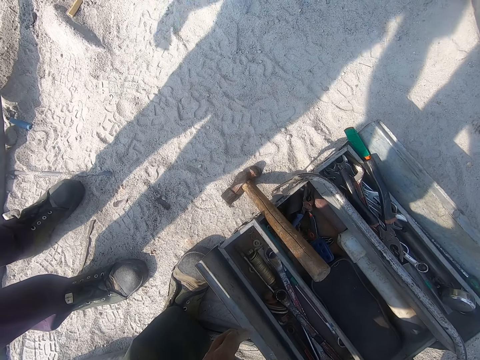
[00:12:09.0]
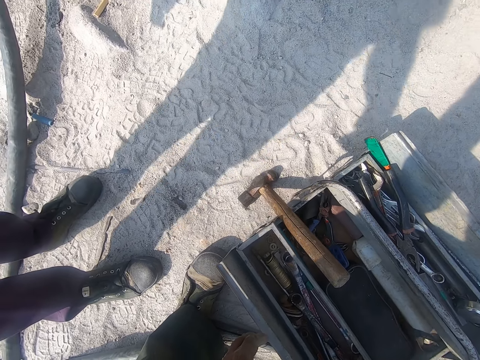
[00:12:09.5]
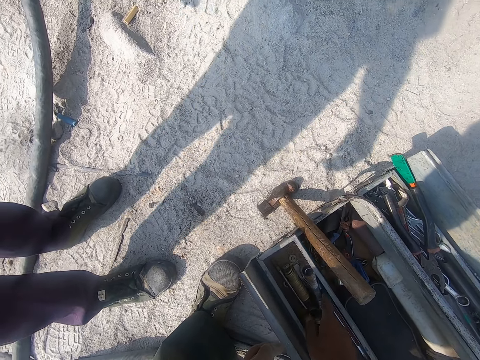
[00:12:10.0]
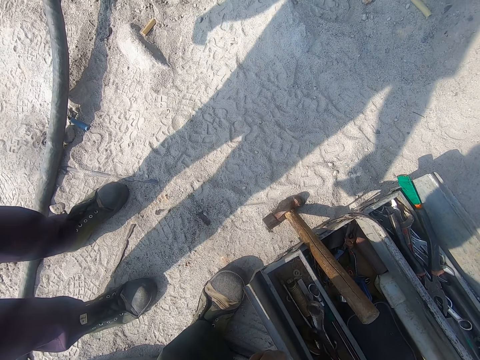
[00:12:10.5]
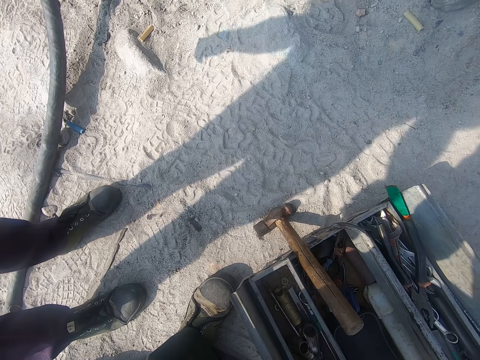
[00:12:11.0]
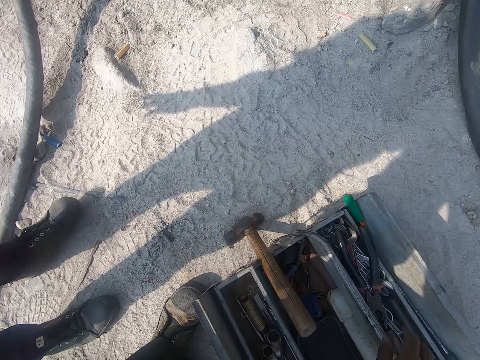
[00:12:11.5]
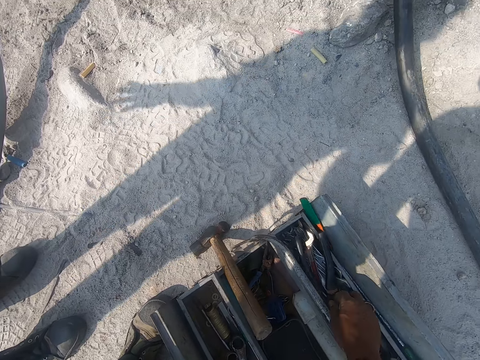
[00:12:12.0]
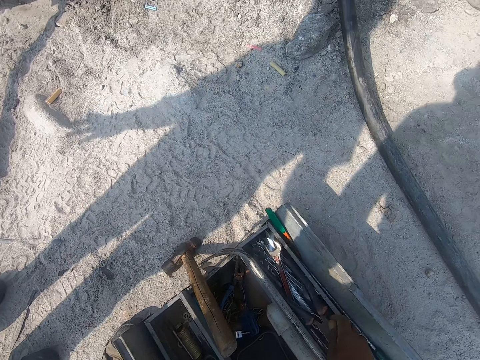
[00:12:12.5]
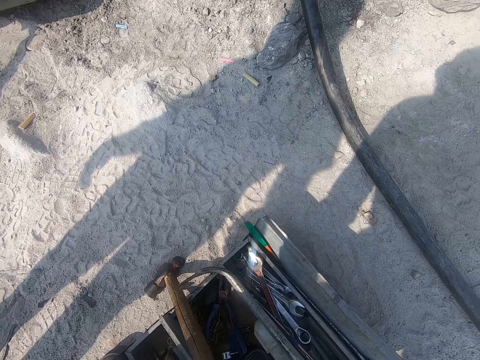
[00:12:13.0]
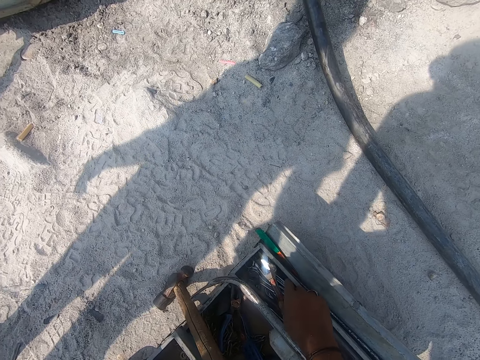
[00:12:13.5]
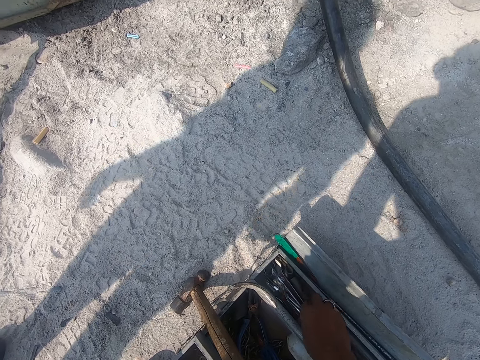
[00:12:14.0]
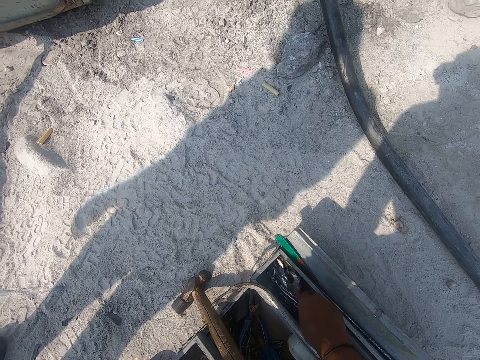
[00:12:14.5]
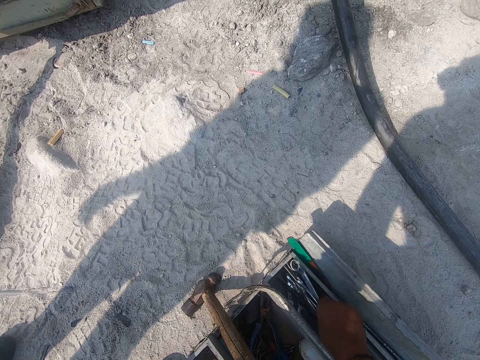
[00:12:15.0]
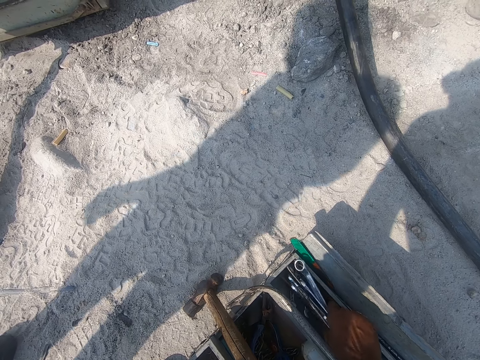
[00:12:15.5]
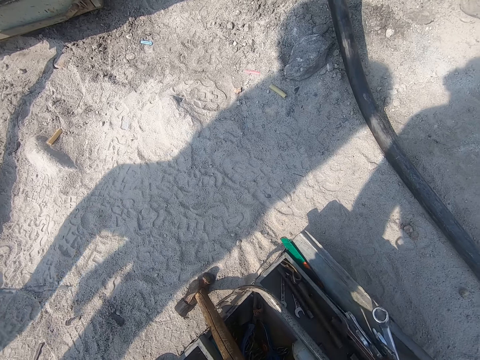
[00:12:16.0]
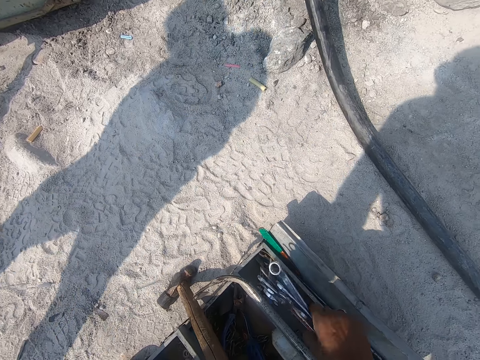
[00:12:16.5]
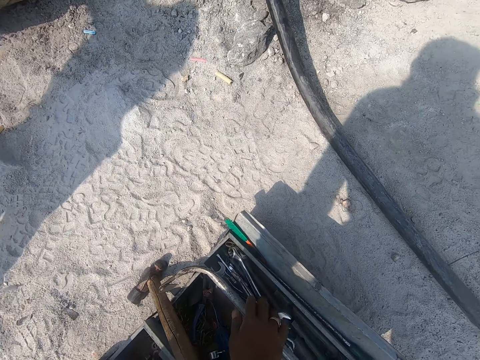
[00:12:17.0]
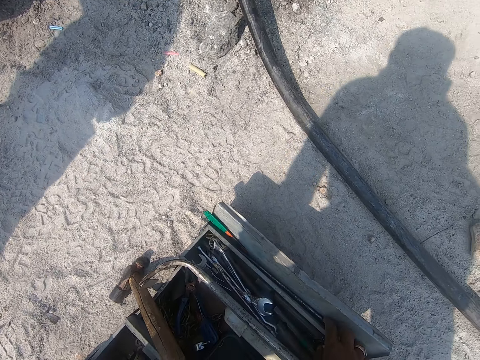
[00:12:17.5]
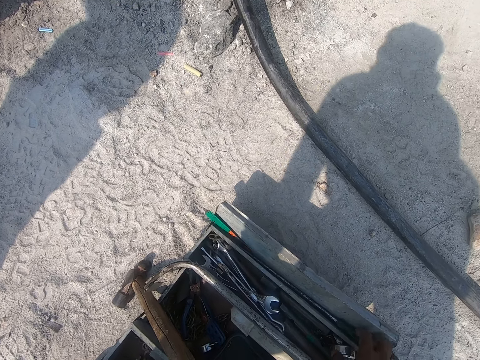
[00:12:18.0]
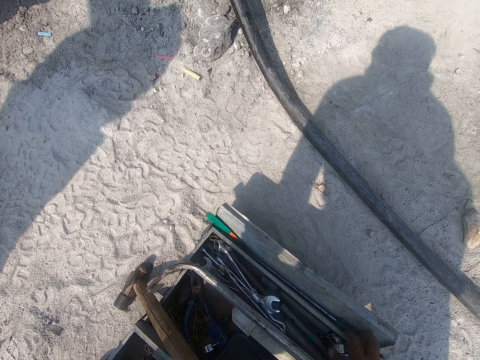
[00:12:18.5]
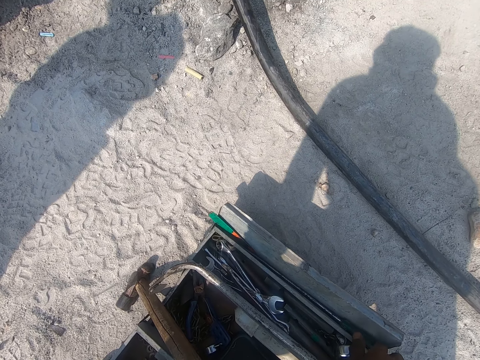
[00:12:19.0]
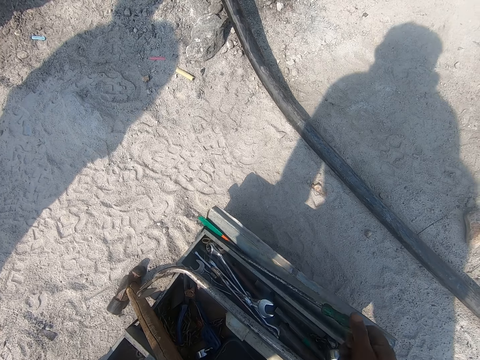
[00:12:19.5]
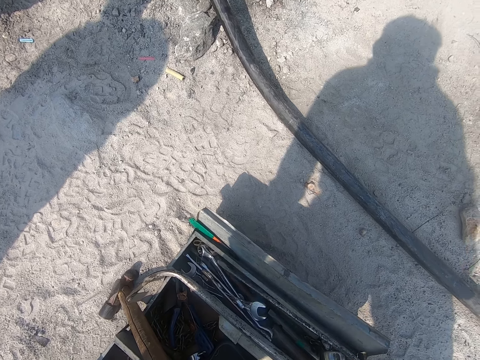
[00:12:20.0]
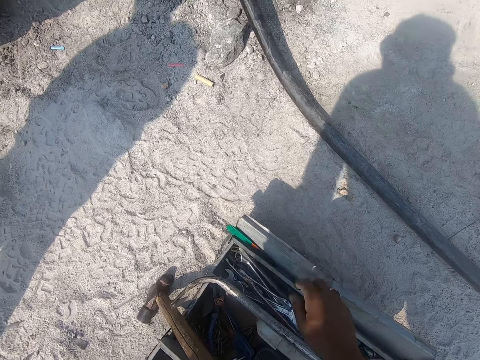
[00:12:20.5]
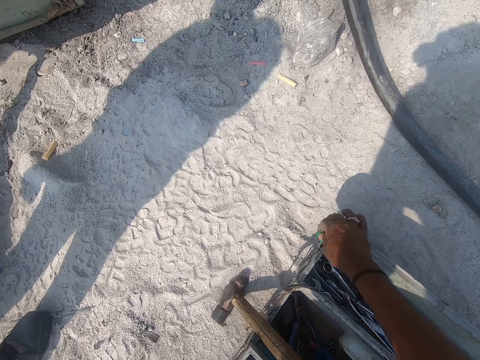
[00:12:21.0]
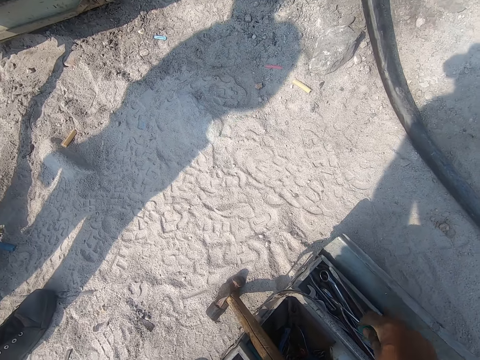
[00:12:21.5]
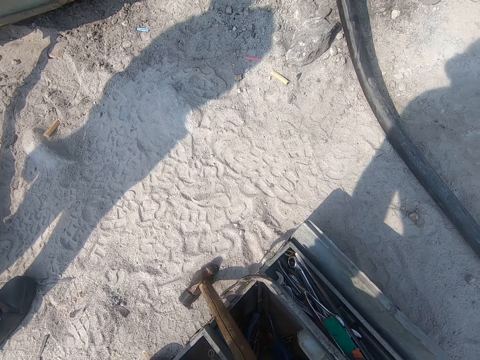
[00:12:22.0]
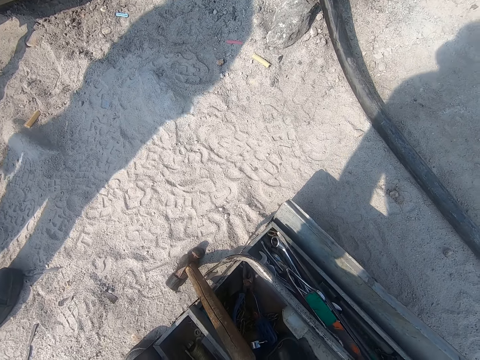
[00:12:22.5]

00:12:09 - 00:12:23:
The camera wearer looks through a toolbox. They pick the pliers on the toolbox. They lift up different tools on the toolbox and put tools in the toolbox. They pick up a screwdriver and put the screwdriver in the toolbox. They pick up a tool and put the tool in the toolbox.

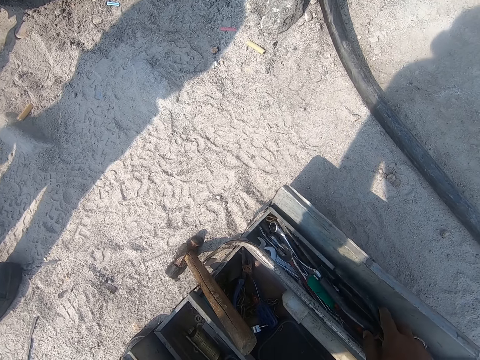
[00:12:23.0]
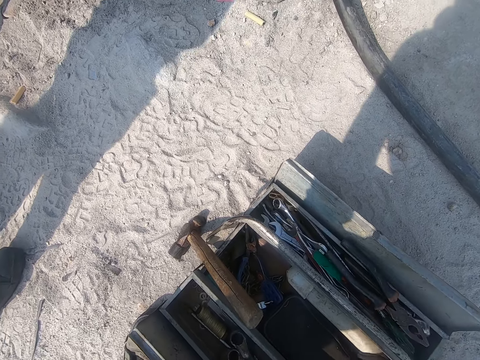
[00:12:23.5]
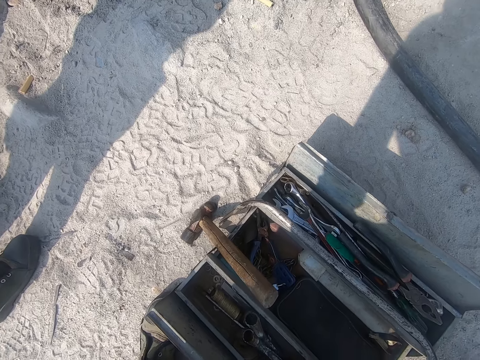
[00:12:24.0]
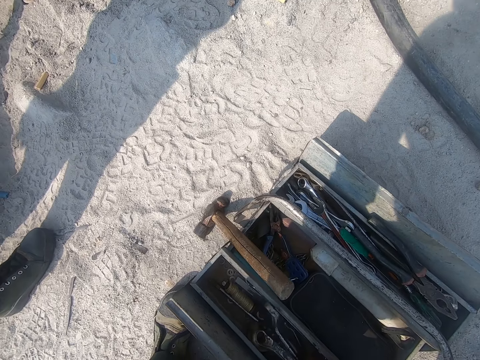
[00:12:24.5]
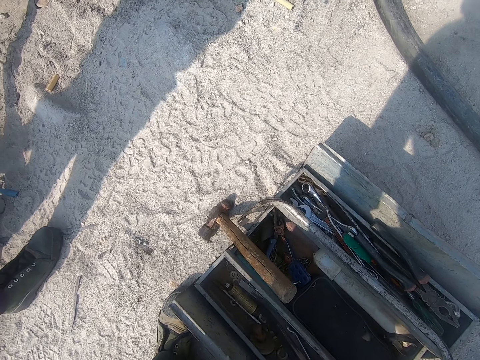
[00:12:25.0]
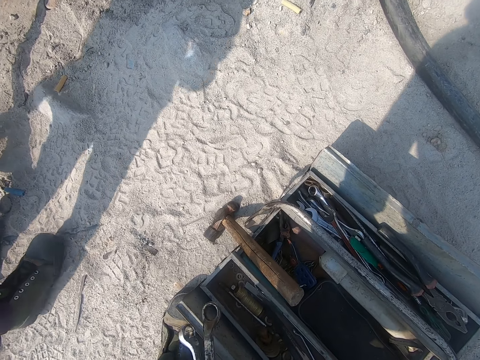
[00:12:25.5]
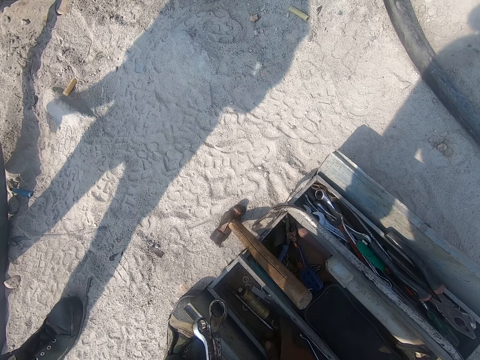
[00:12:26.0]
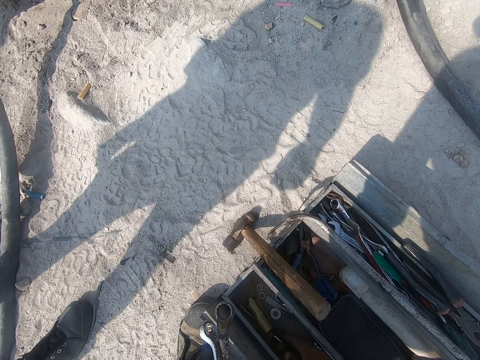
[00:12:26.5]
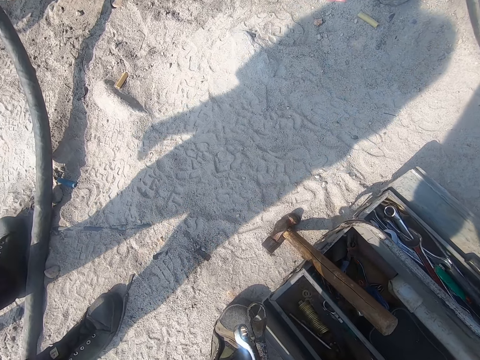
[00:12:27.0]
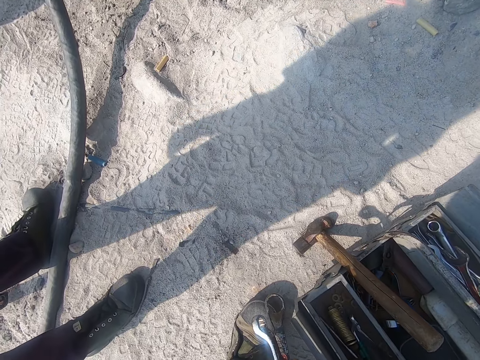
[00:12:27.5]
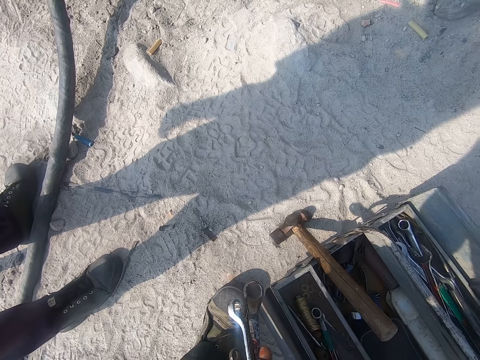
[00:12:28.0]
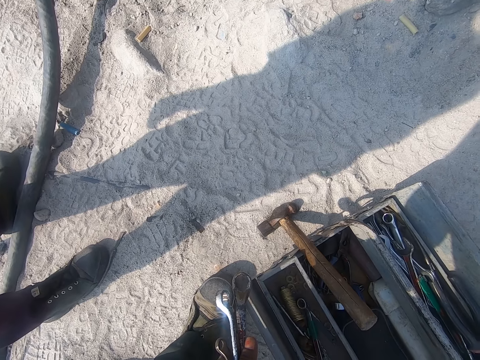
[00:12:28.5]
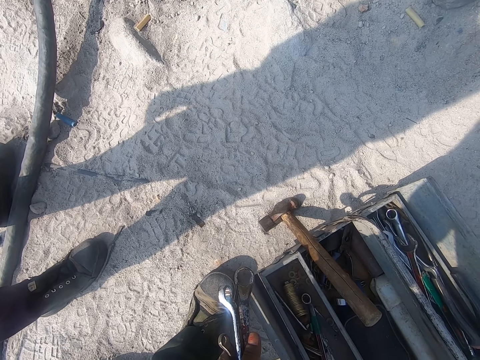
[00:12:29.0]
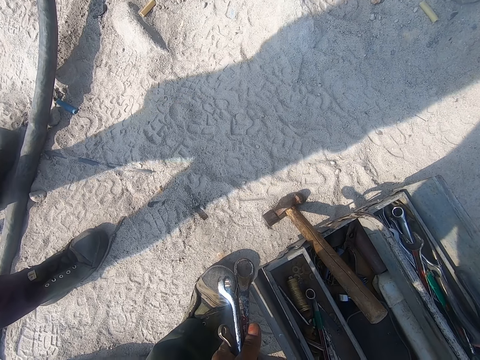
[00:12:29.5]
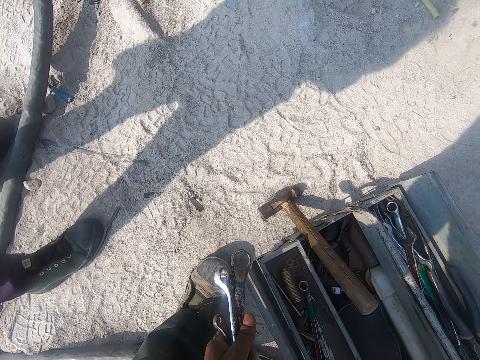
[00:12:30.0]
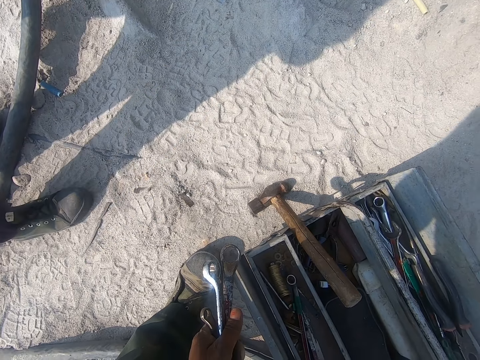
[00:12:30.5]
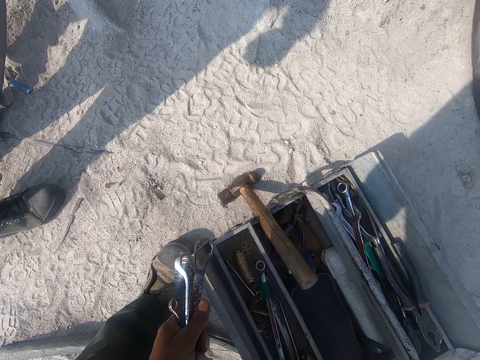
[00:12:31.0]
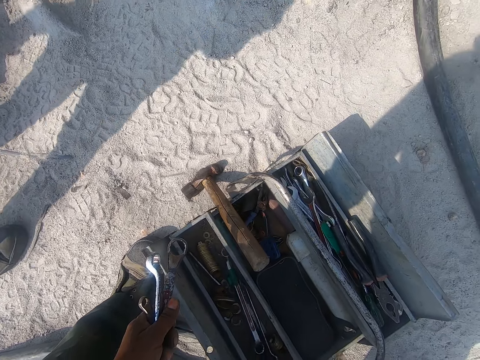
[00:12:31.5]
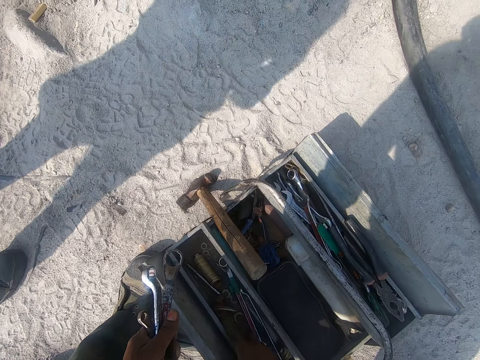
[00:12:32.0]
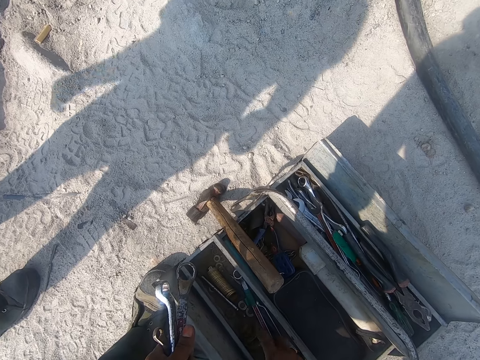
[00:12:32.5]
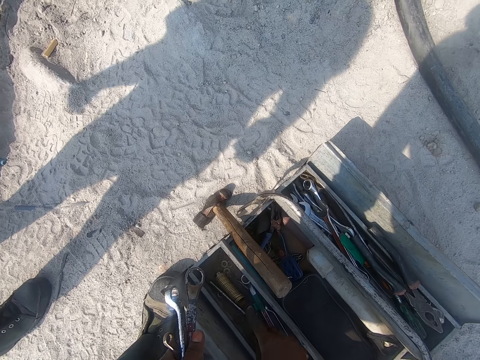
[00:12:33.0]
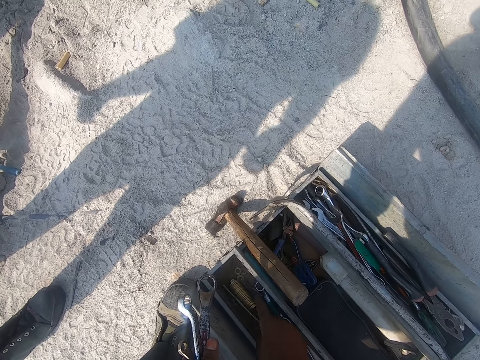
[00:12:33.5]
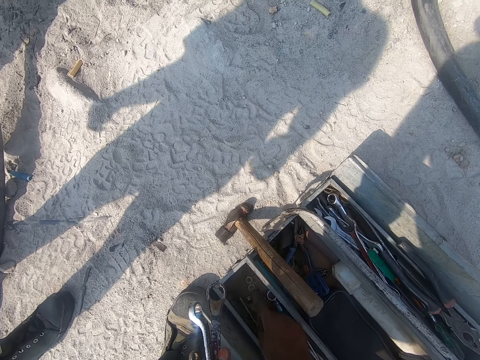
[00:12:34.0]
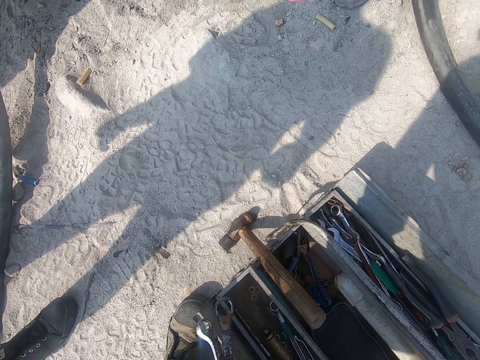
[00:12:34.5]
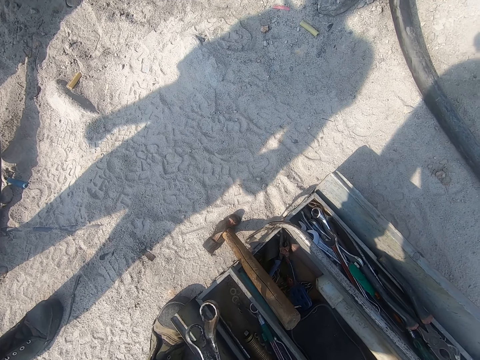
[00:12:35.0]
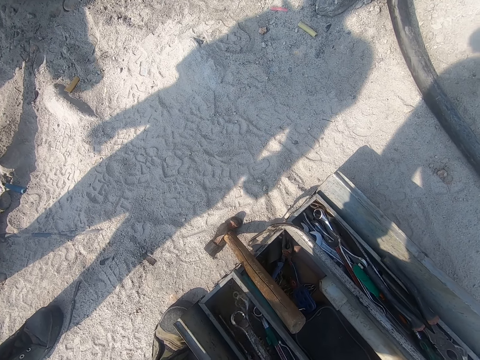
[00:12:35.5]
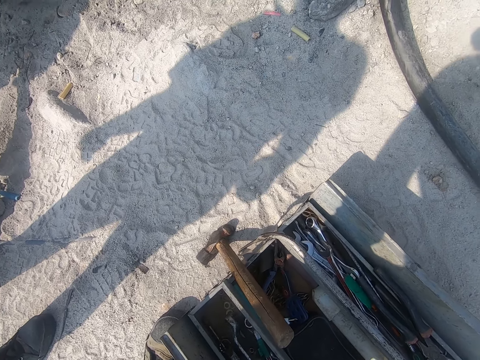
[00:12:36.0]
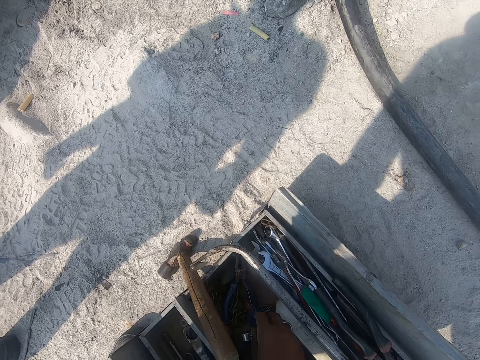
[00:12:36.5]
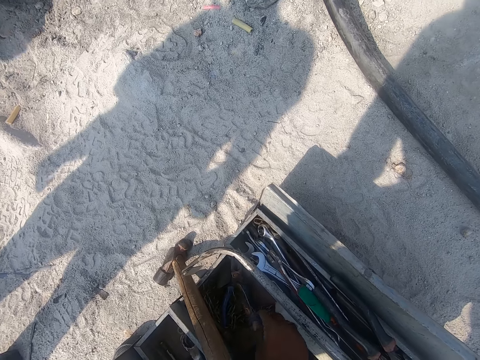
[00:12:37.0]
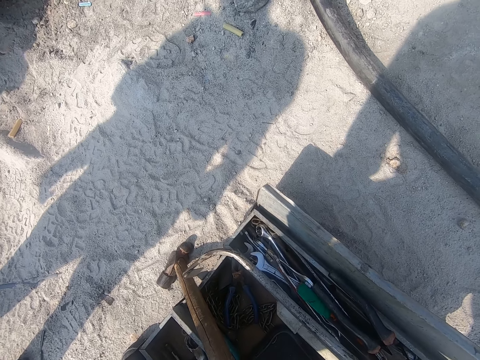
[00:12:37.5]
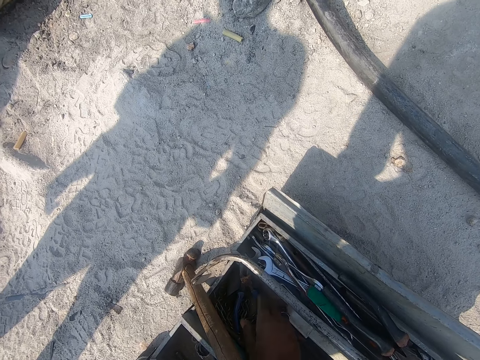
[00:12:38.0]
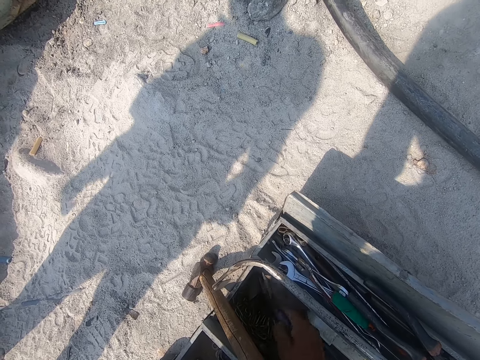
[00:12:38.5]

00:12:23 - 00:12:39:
The camera wearer places the pliers on the toolbox. They pick up wrenches. They move tools in the toolbox. They look for a tool in the toolbox. They pick up a tool. They pick up a tool again. They pick up pliers.
